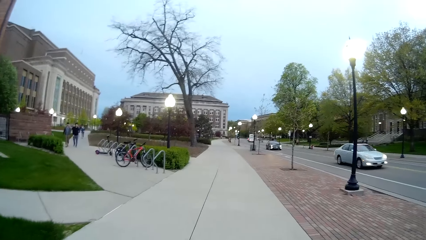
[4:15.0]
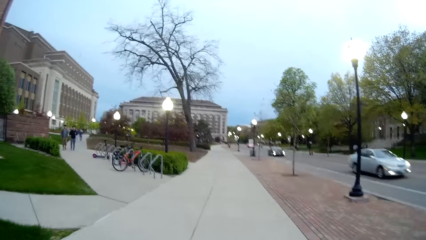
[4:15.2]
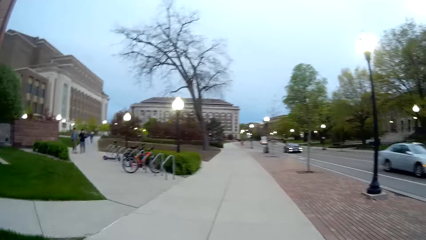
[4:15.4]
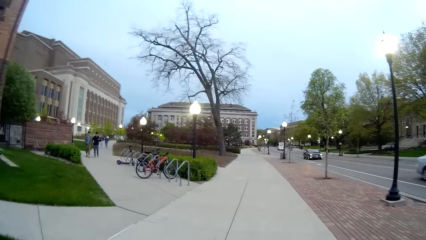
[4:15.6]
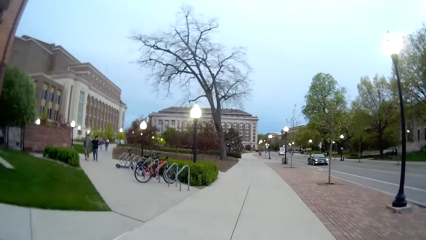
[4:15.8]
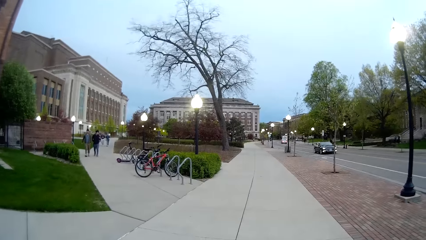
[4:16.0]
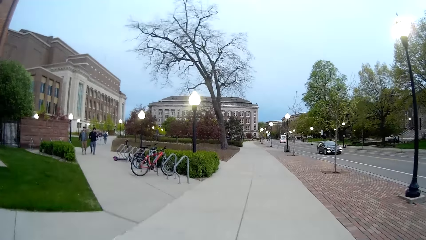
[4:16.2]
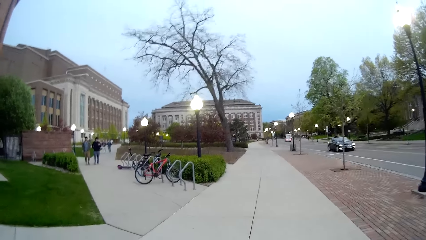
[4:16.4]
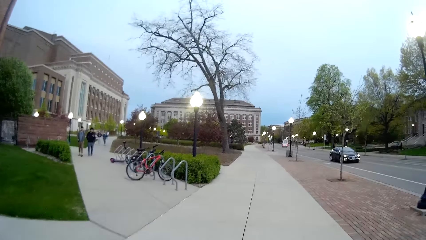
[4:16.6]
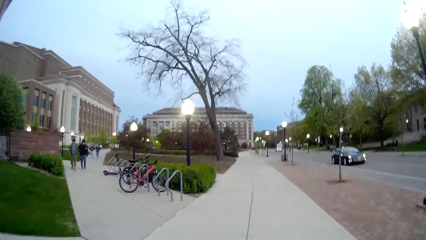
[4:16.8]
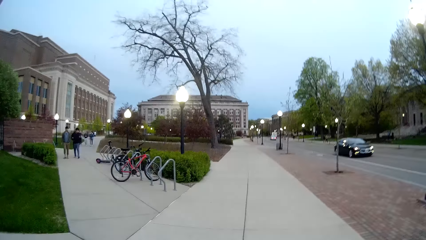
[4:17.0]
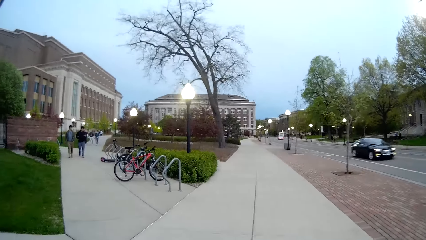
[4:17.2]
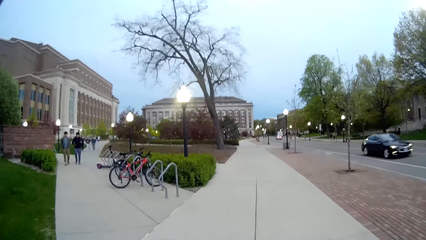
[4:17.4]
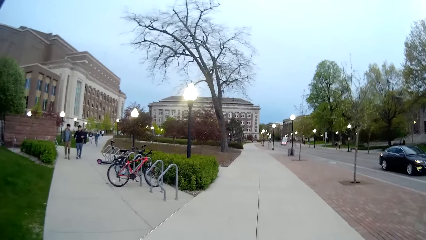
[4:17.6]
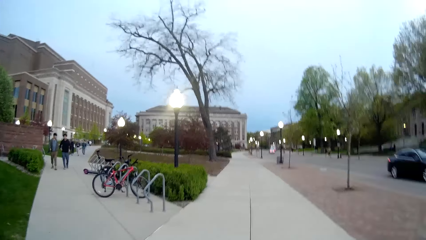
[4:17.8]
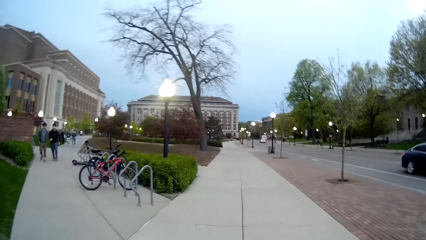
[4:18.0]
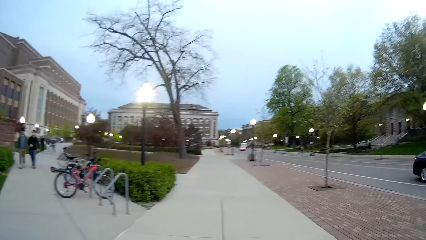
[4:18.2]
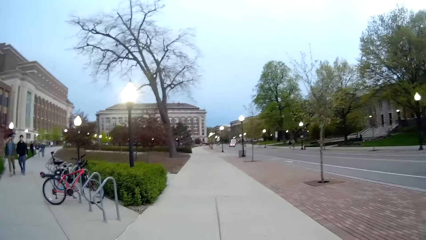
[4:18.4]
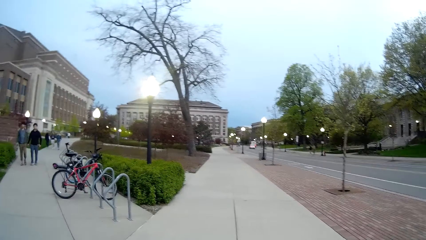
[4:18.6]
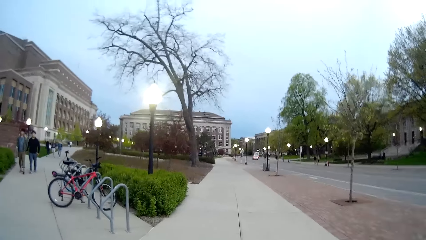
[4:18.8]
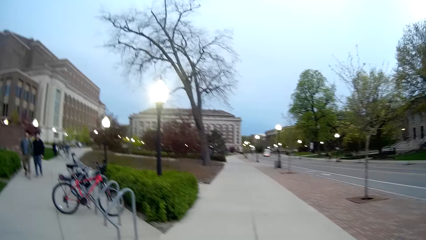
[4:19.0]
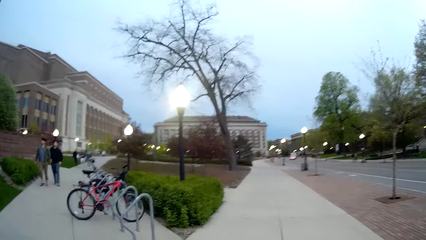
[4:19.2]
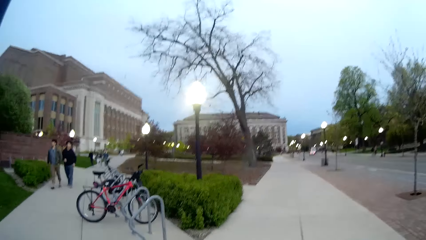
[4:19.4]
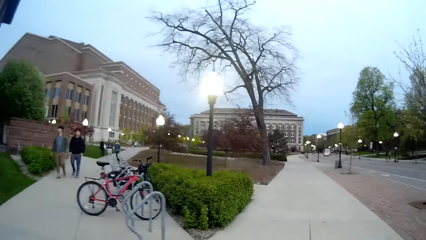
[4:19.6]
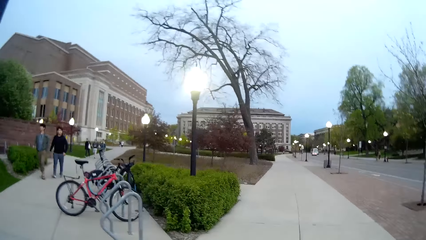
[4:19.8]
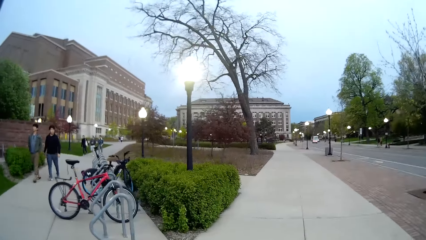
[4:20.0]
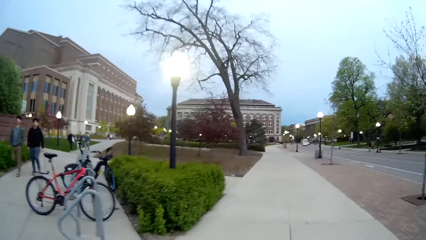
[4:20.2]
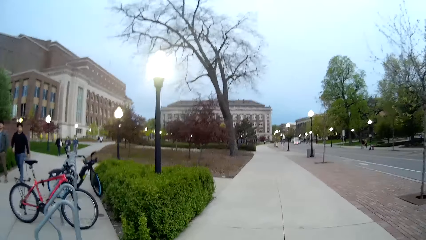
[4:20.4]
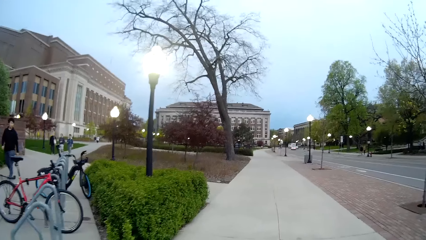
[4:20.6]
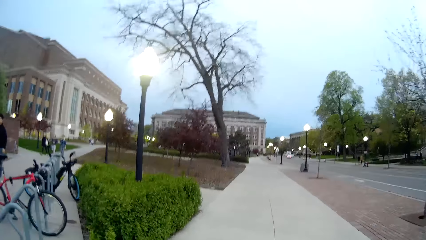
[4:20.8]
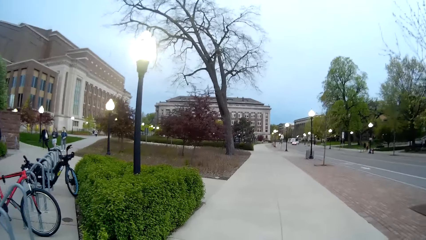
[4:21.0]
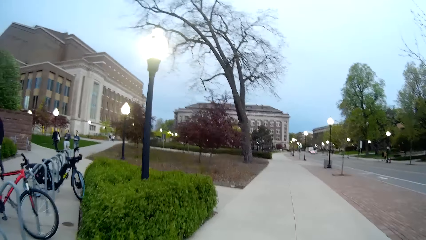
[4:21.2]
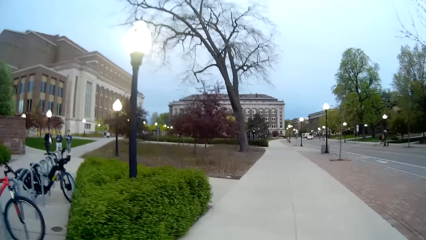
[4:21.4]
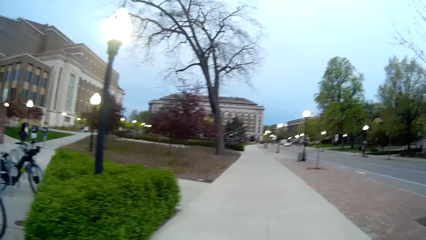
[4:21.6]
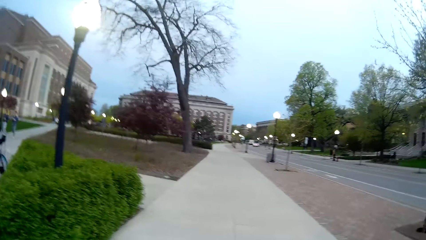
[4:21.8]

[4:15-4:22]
The camera wearer interacts with the woman.

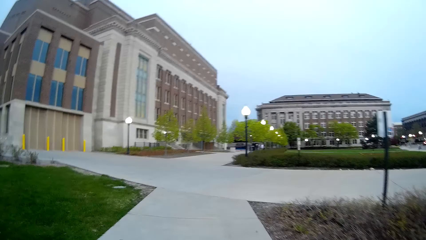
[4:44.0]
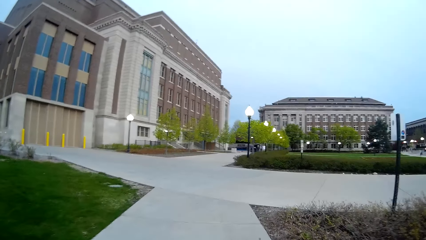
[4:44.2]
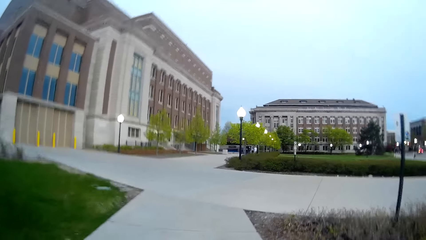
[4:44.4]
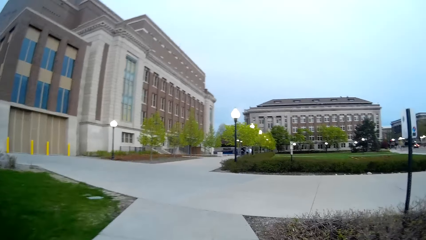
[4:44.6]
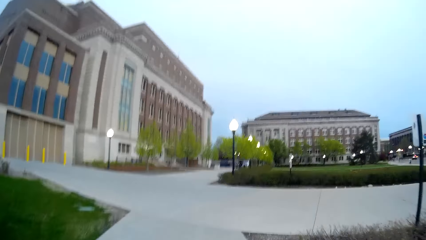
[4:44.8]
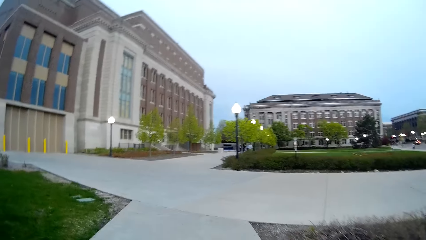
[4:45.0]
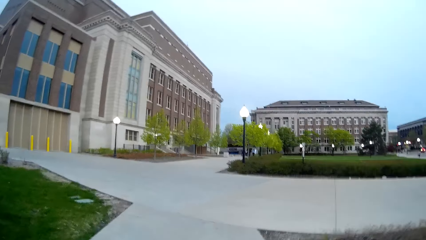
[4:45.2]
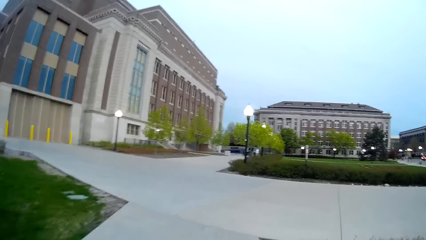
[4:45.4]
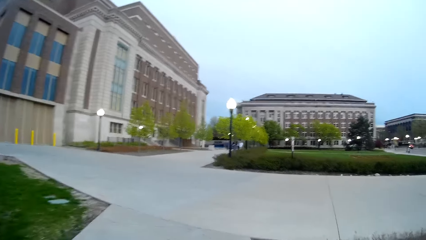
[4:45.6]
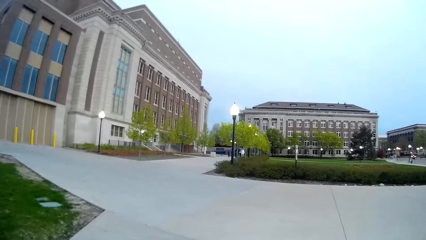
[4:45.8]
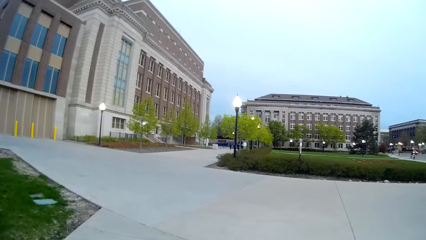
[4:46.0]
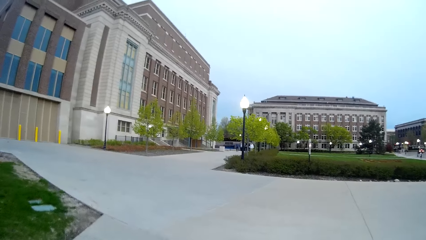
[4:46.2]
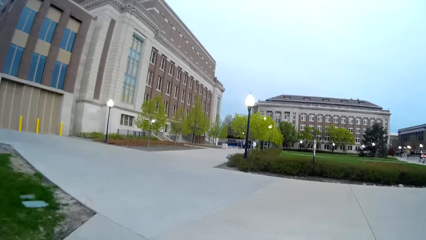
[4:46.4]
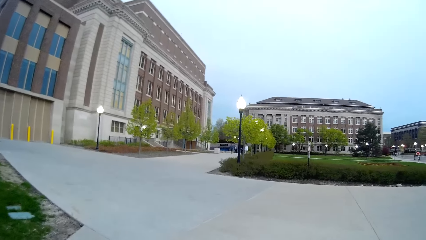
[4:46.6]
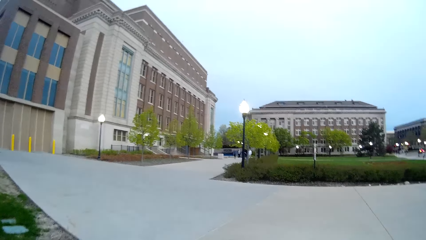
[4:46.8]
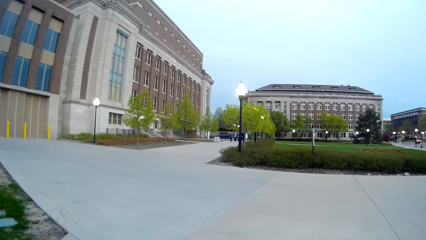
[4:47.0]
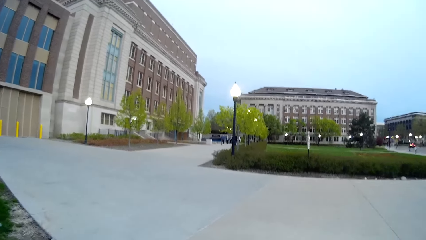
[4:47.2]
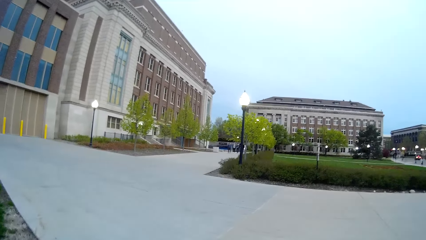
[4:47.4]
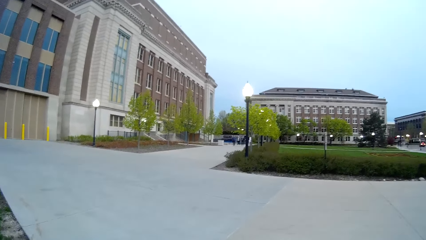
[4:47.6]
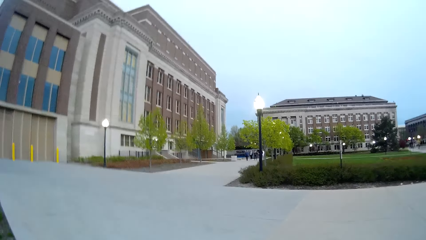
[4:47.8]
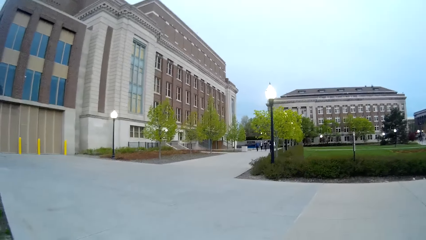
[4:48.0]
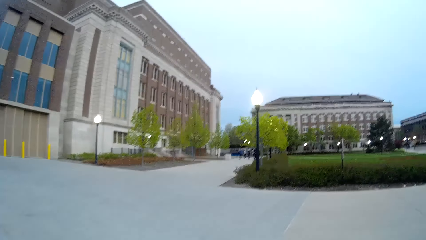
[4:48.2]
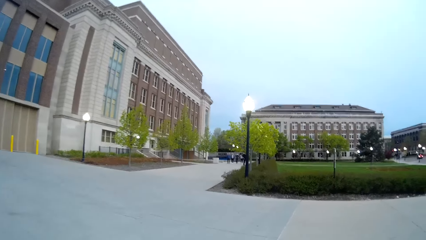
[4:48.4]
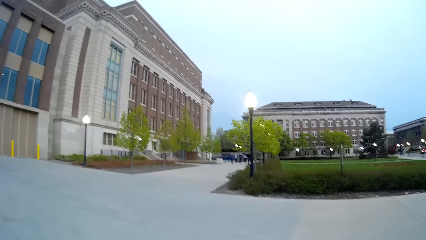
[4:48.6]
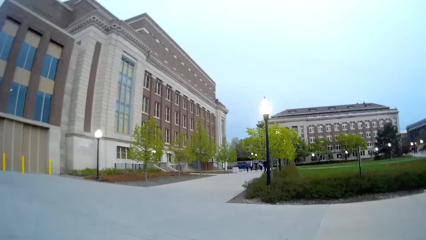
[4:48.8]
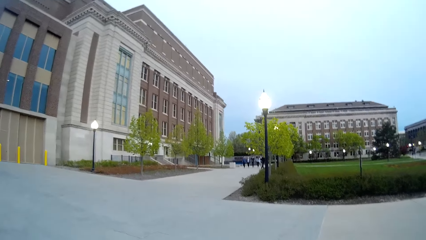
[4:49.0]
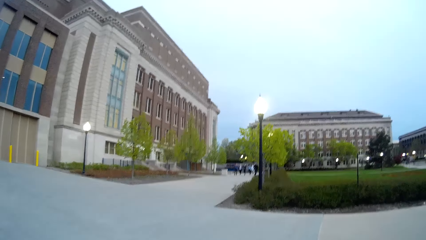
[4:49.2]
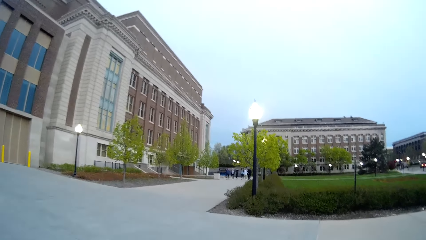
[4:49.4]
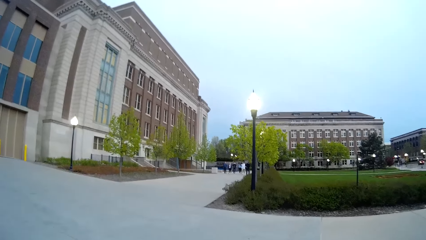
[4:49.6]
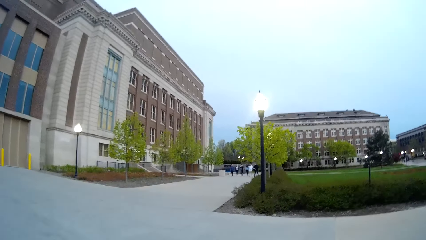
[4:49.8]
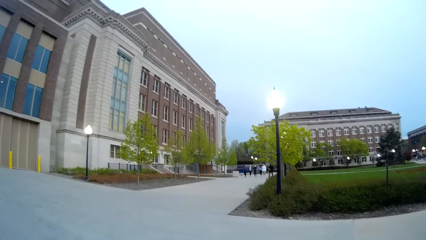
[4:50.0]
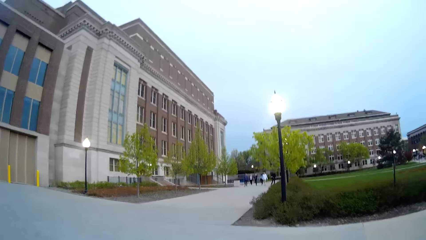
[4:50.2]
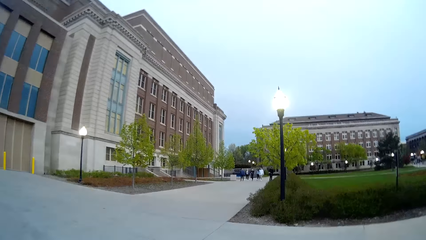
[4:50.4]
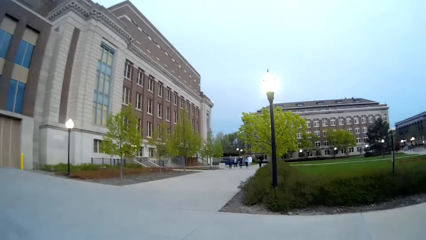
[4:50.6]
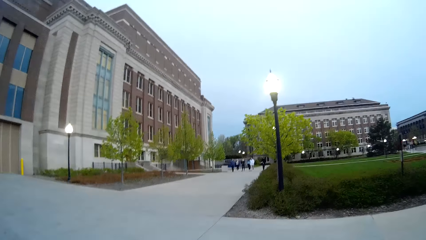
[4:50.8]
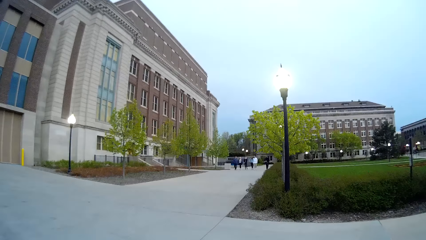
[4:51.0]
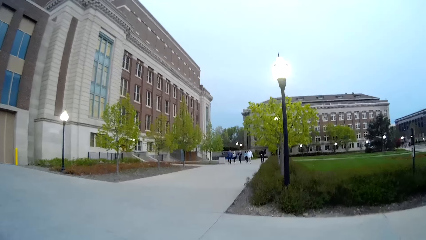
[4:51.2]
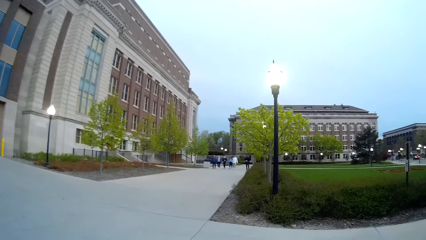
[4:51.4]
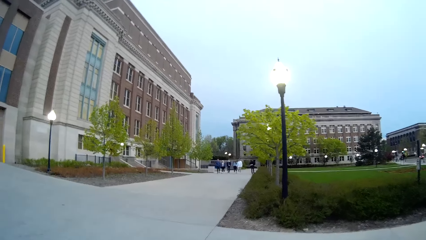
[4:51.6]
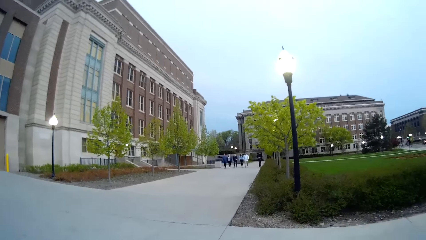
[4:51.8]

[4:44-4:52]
The camera wearer walks outside.
